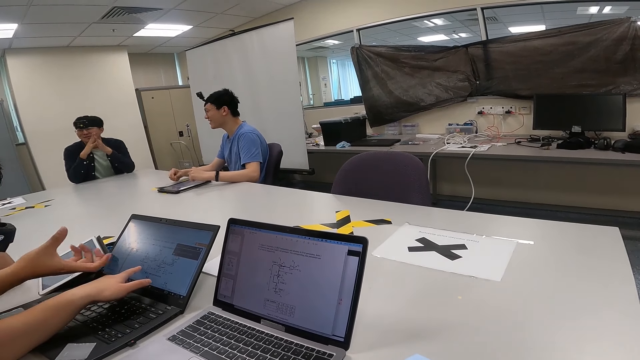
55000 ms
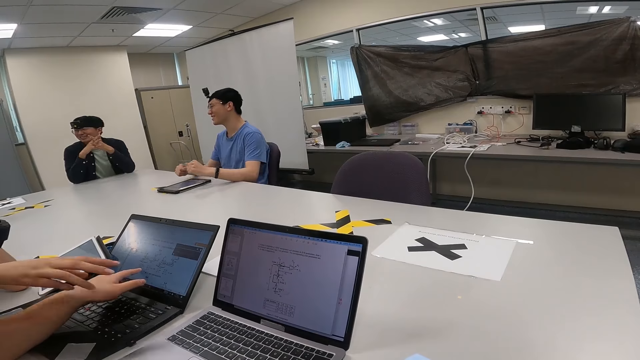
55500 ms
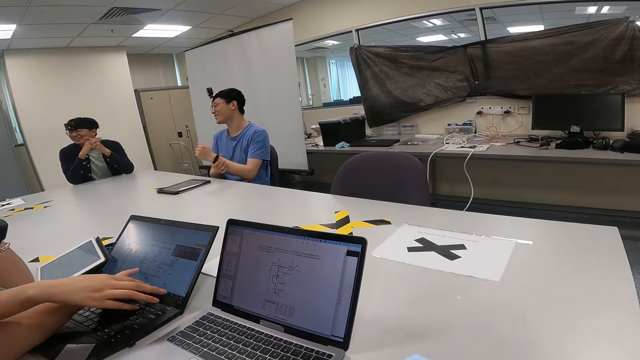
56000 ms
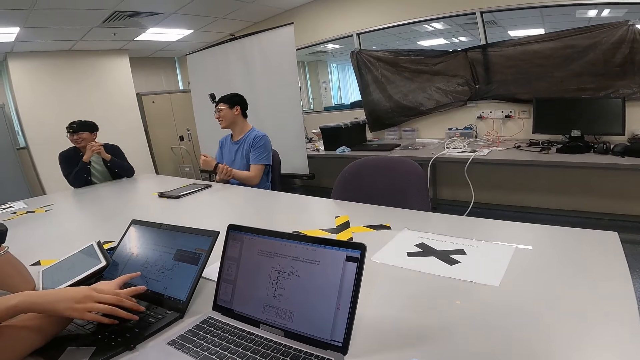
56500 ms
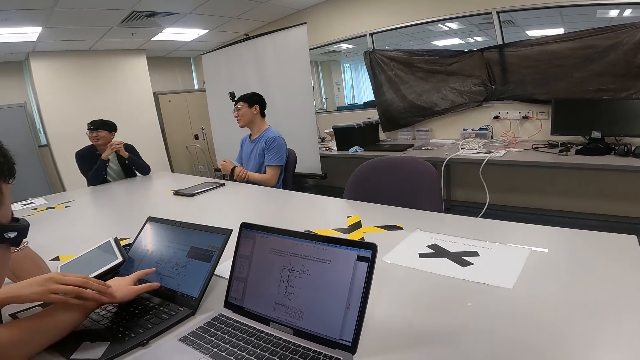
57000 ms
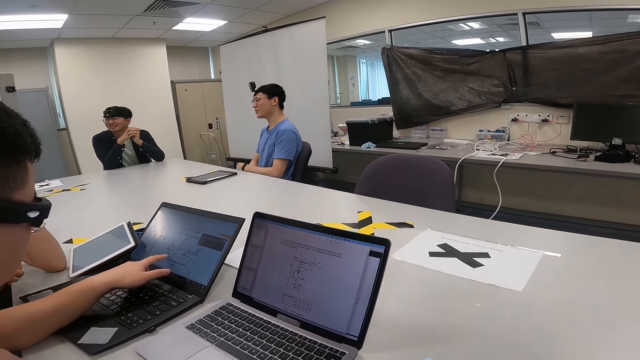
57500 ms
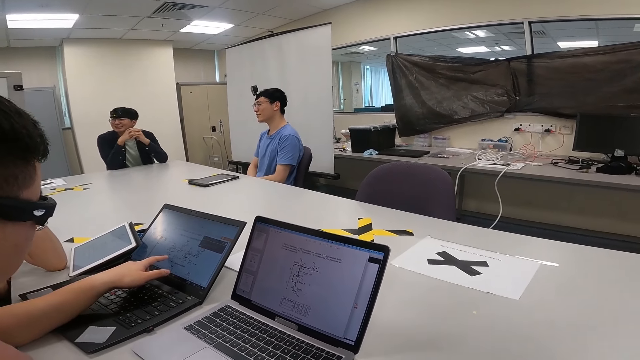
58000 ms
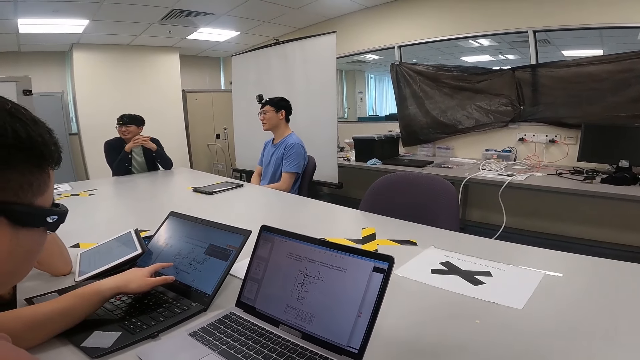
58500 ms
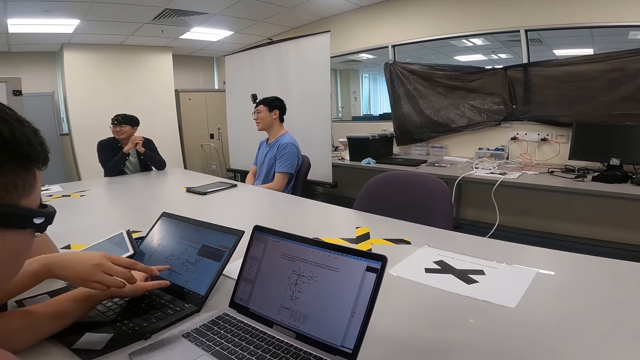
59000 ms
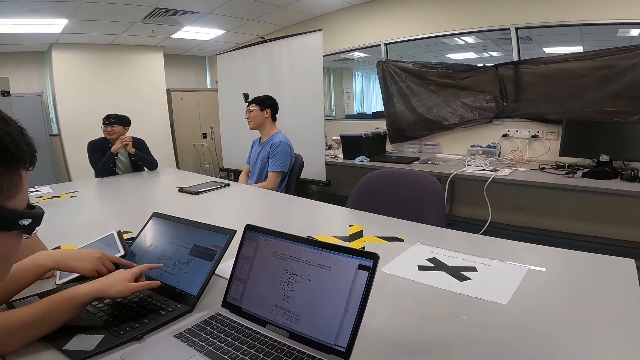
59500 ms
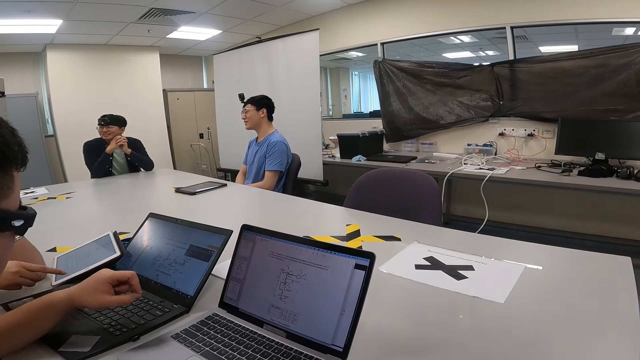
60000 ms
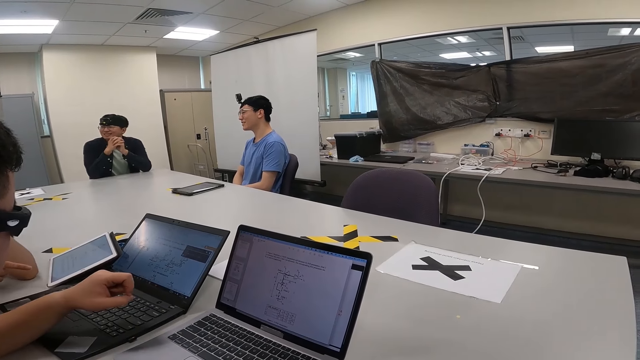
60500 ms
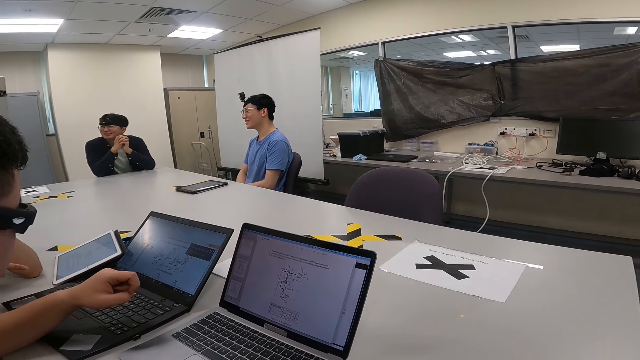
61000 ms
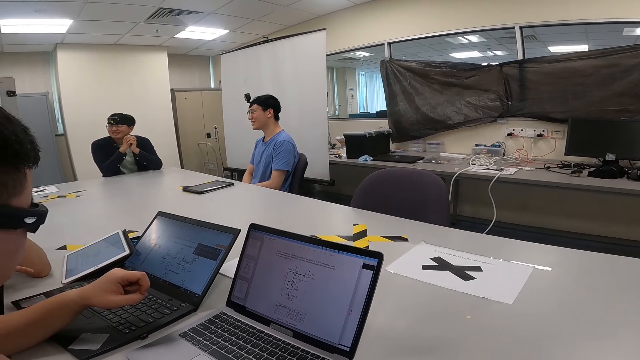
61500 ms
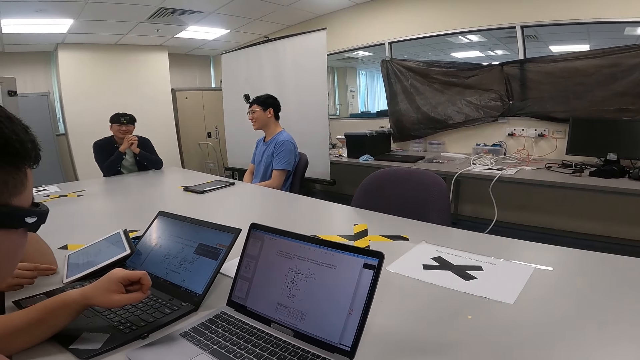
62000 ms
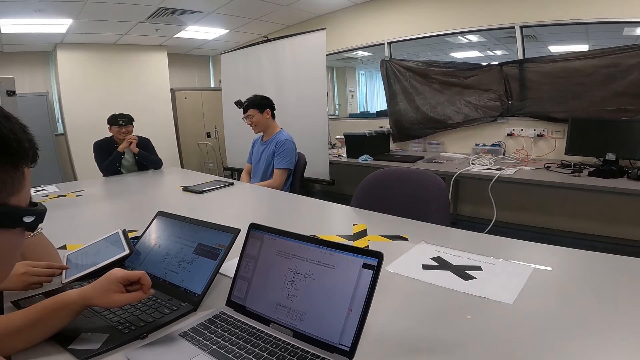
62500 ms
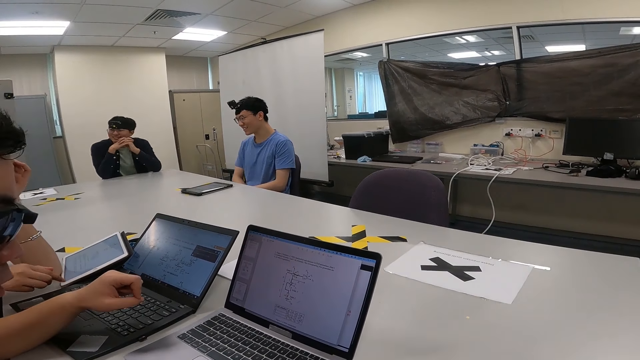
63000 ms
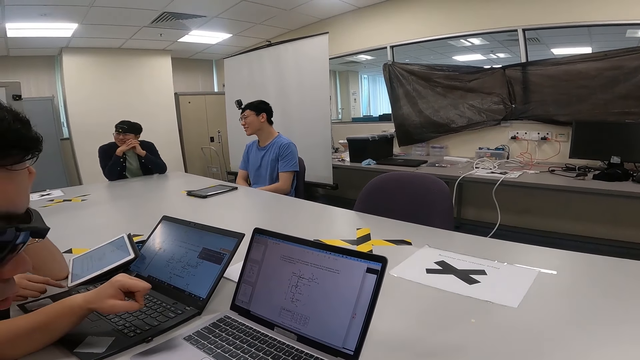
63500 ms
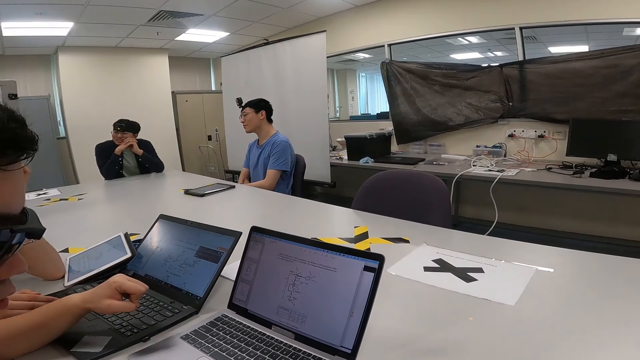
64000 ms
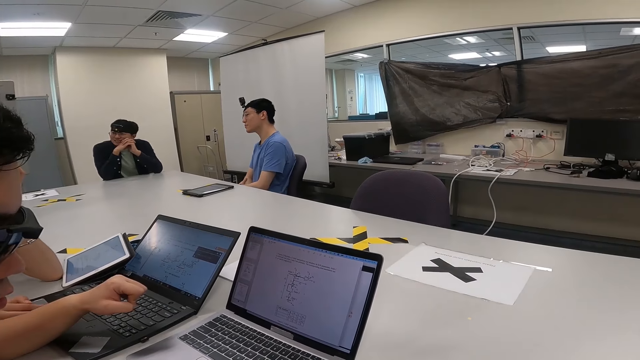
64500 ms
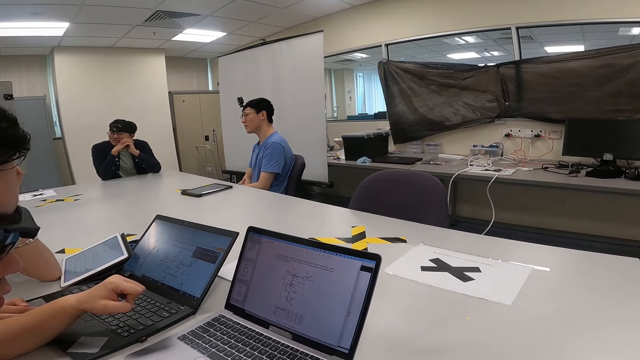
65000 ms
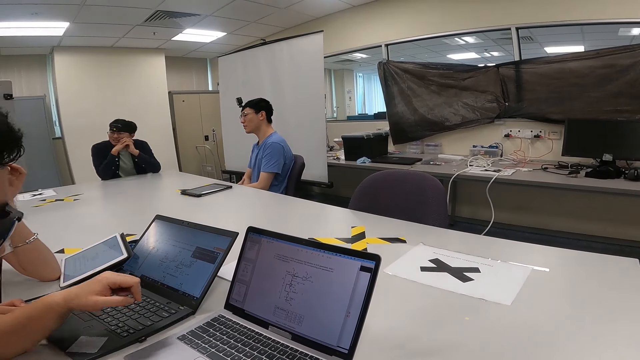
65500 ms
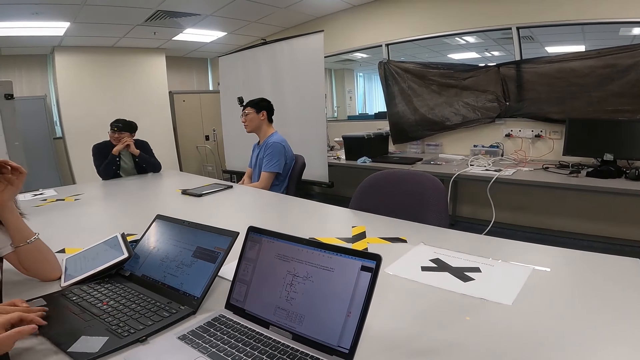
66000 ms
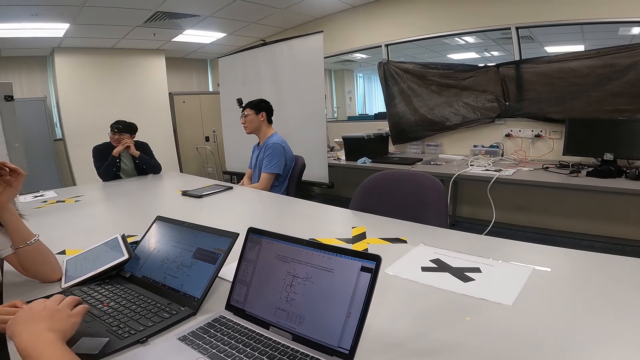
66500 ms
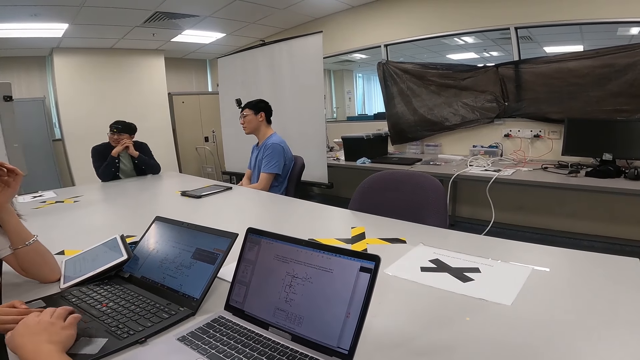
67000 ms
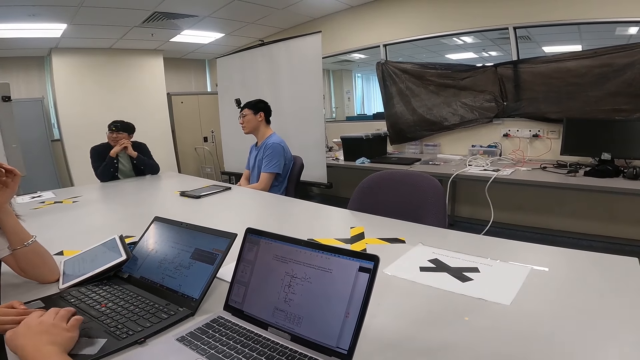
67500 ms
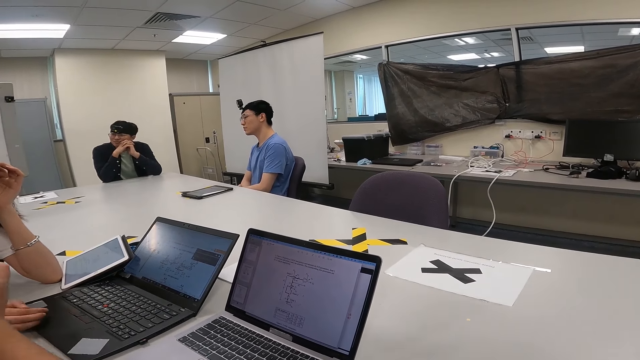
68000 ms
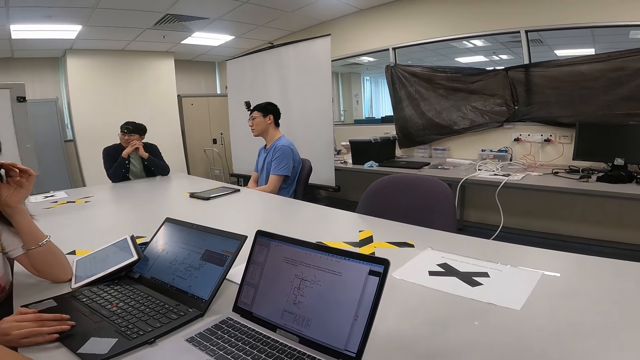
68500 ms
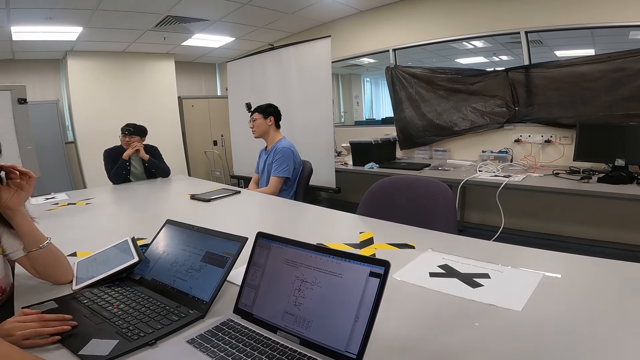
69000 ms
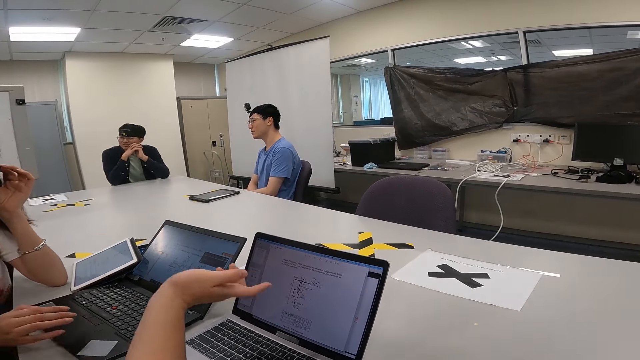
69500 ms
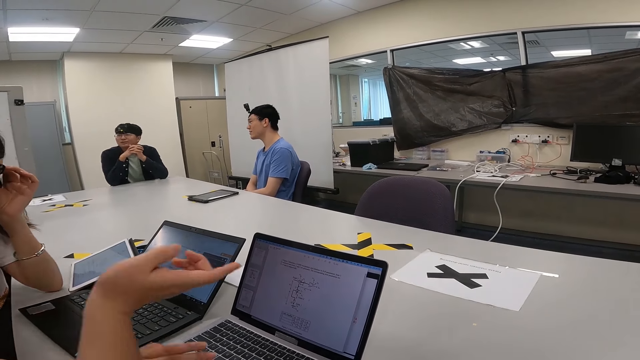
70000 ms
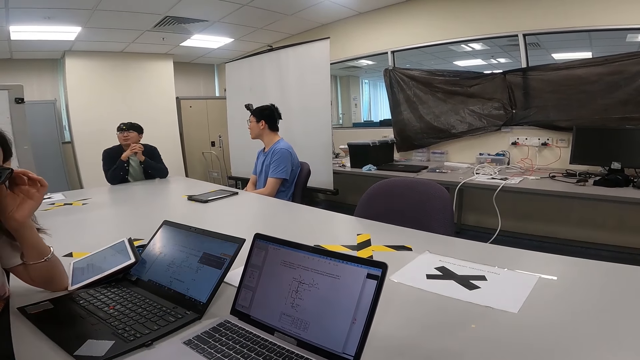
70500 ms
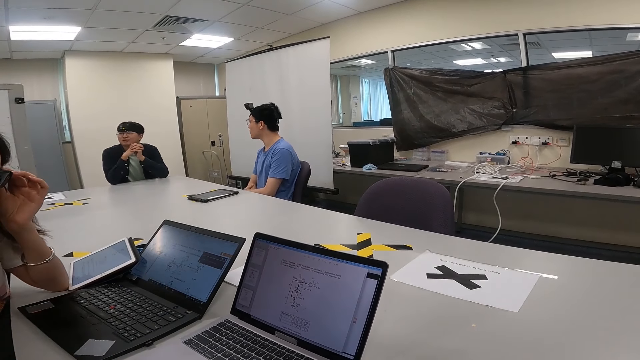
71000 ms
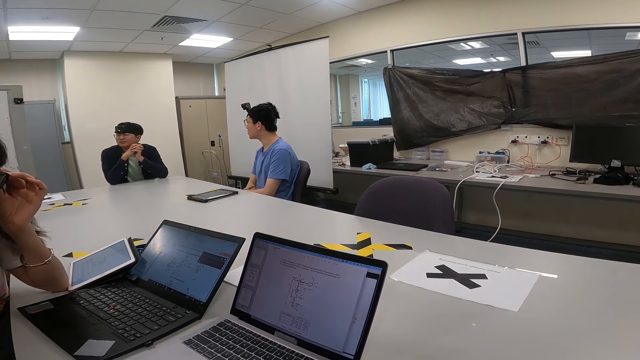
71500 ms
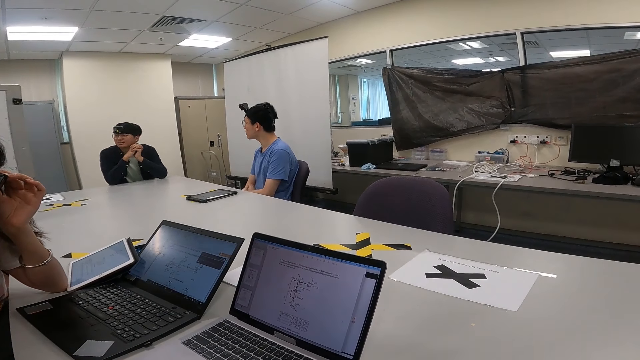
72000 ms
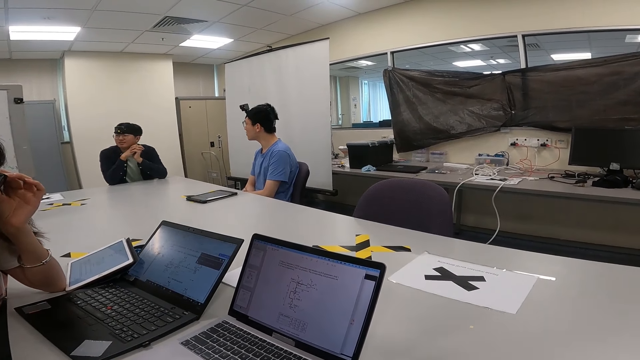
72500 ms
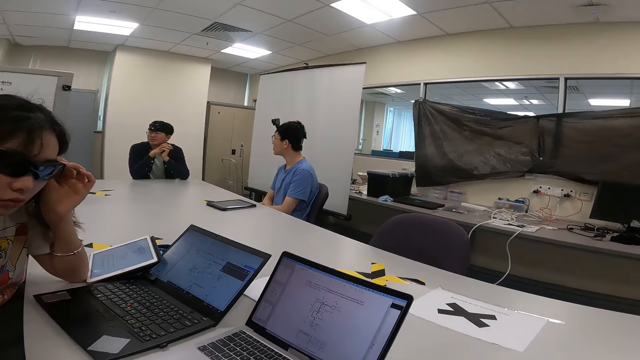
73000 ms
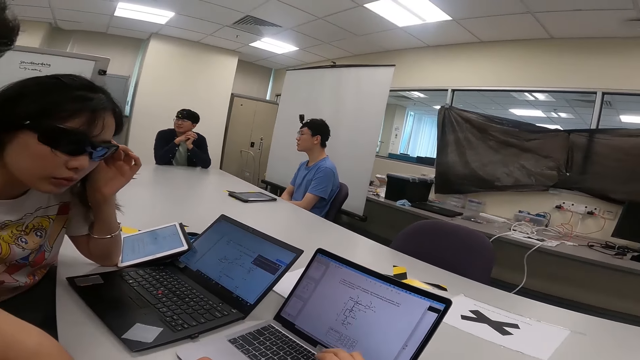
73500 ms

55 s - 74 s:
A woman interacts with a man. The camera wearer operates the laptop scroller. A person operates the laptop.

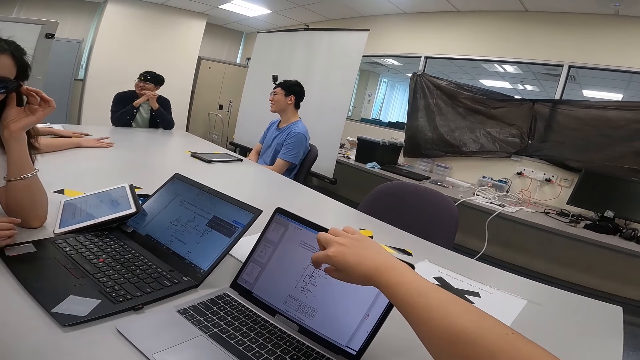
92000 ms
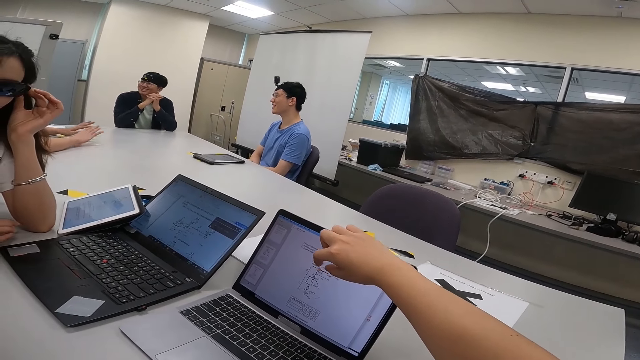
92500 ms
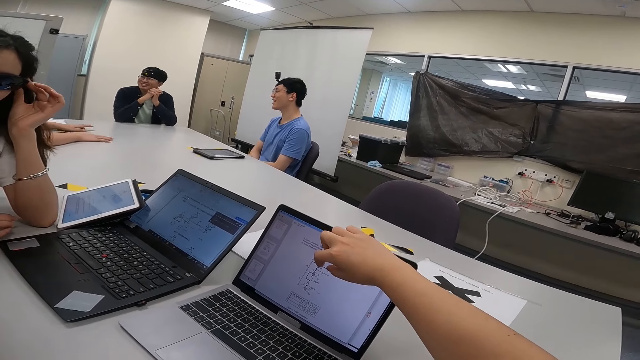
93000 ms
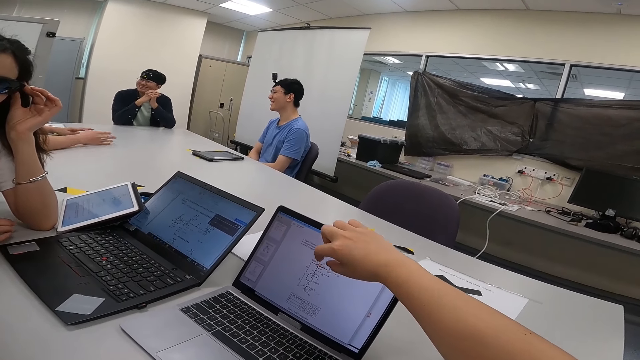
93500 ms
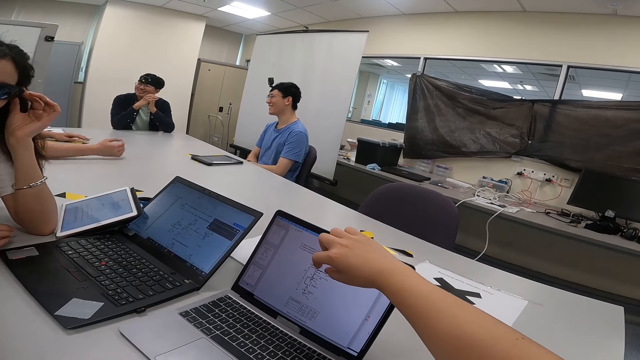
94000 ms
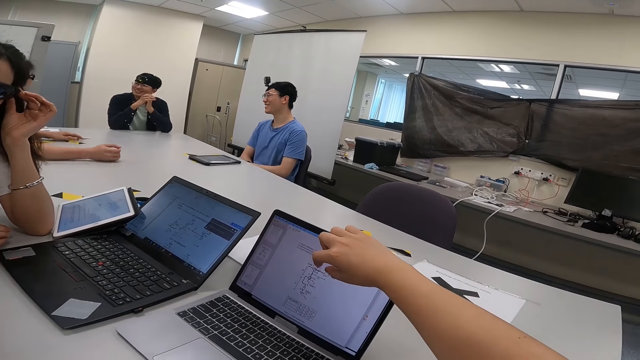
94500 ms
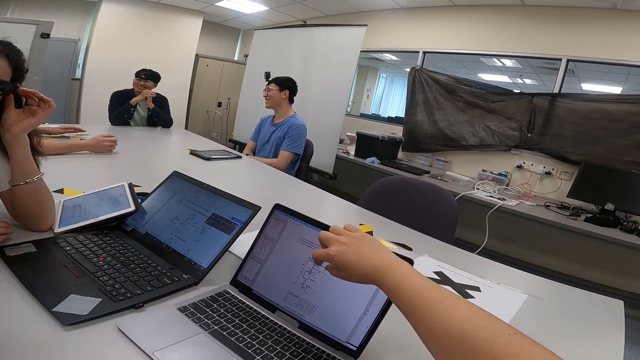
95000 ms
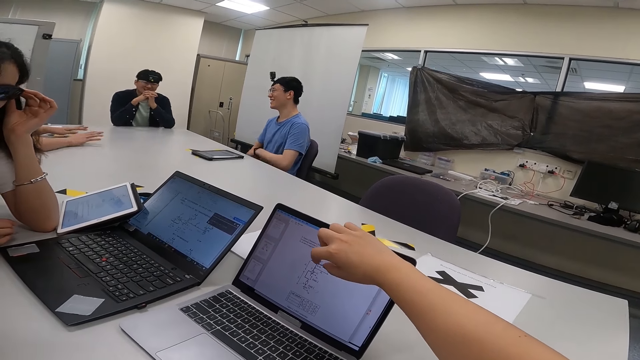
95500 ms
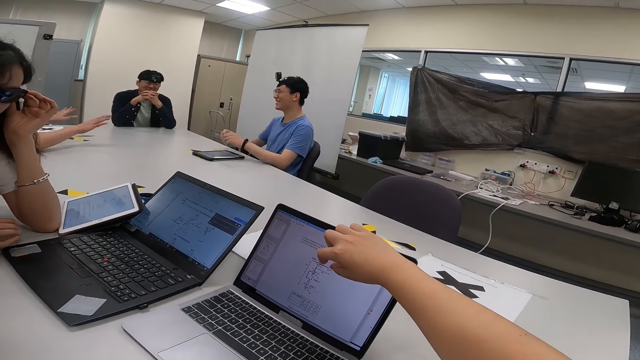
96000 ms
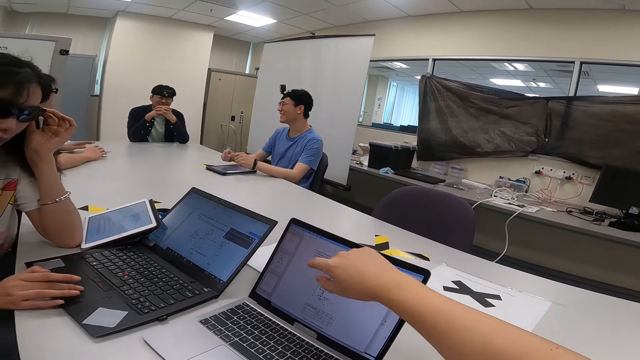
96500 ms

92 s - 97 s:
A man interacts with the camera wearer and another man.
